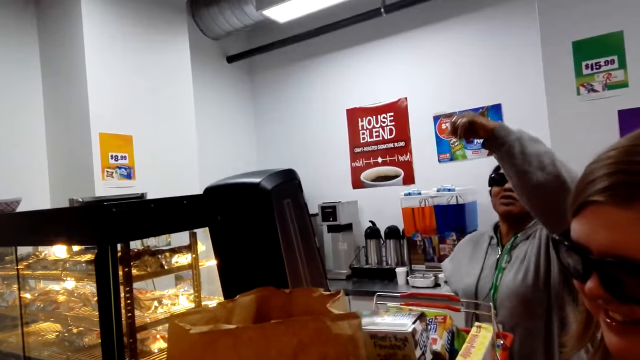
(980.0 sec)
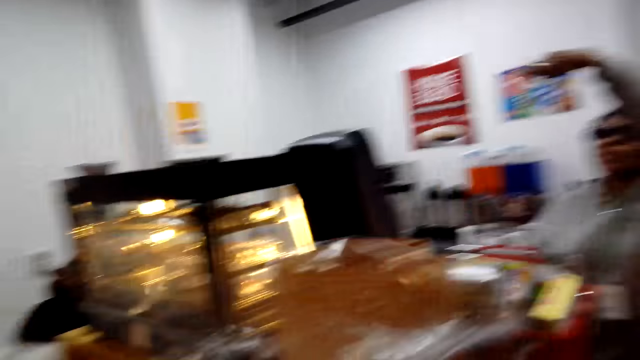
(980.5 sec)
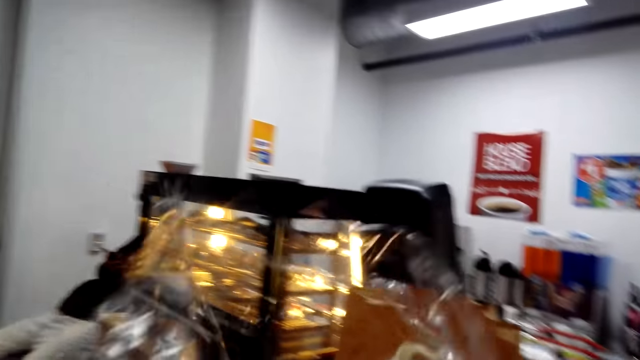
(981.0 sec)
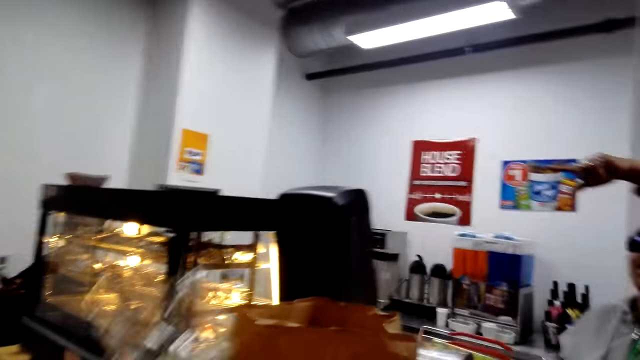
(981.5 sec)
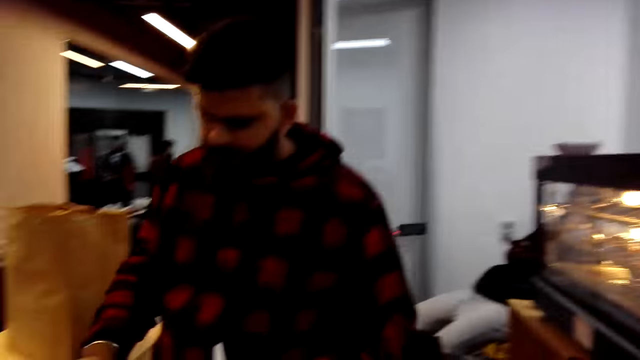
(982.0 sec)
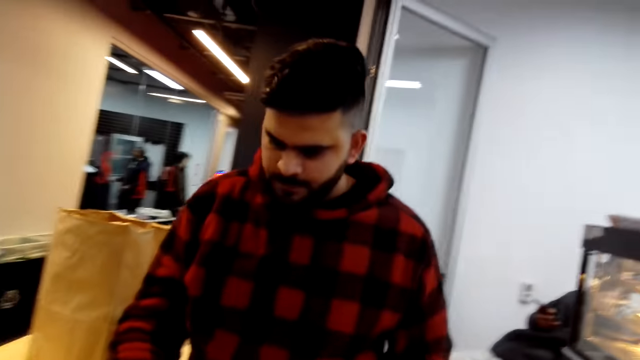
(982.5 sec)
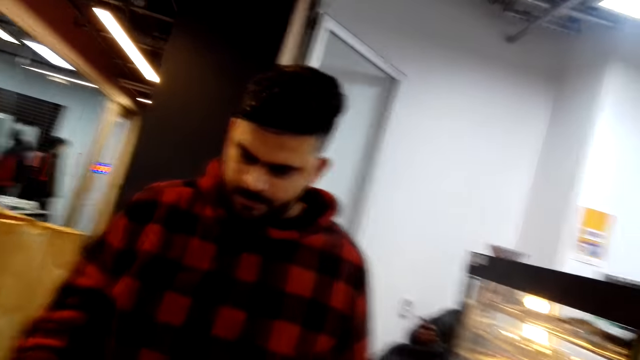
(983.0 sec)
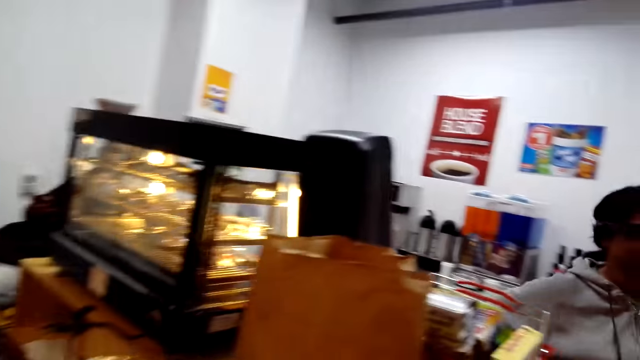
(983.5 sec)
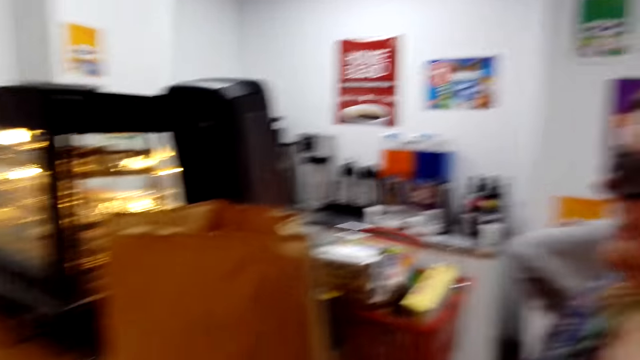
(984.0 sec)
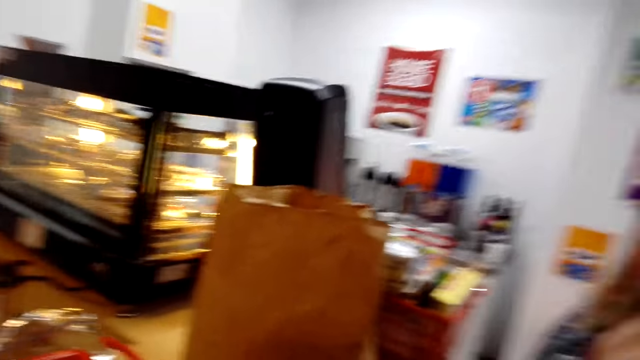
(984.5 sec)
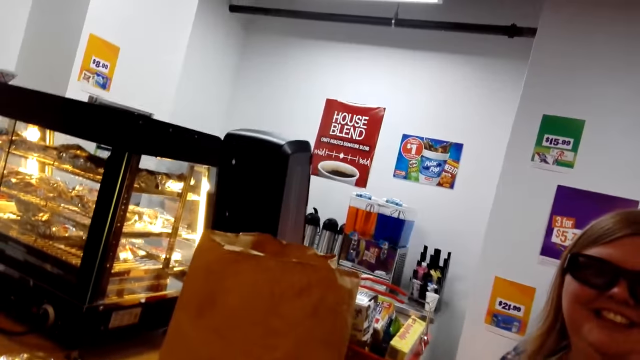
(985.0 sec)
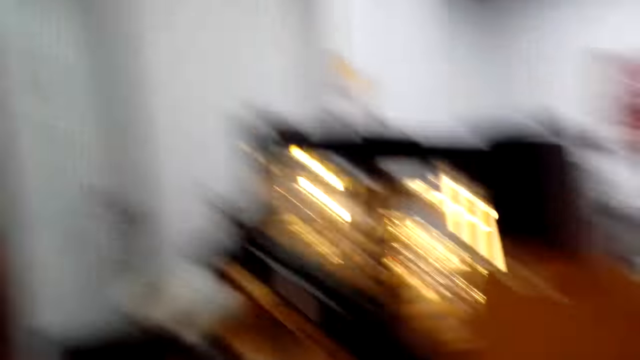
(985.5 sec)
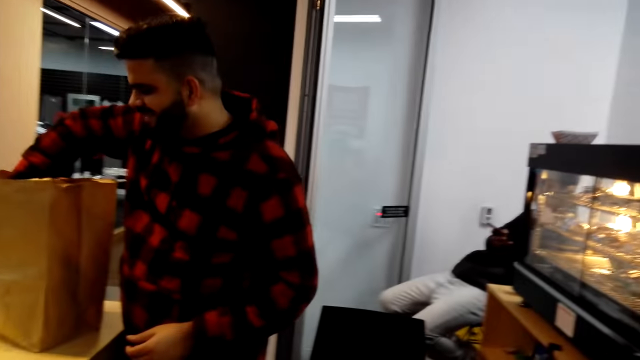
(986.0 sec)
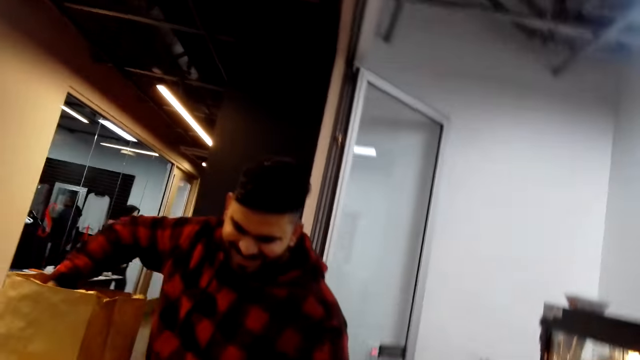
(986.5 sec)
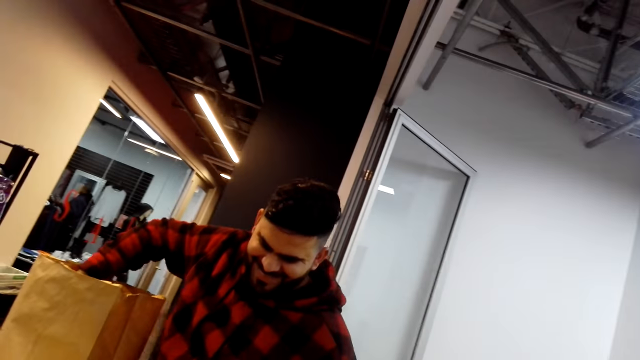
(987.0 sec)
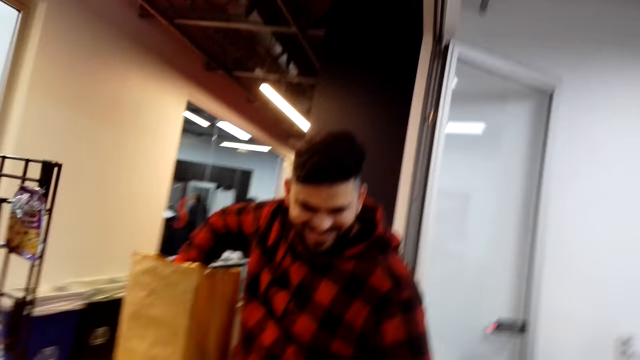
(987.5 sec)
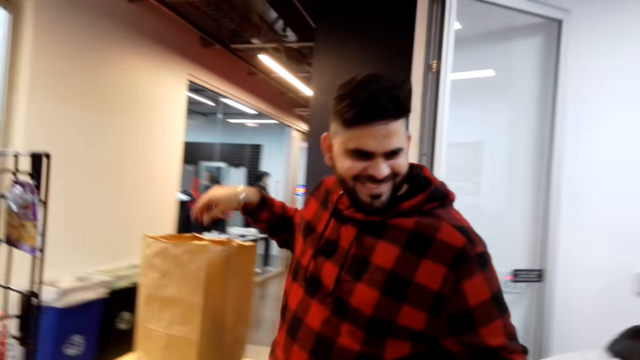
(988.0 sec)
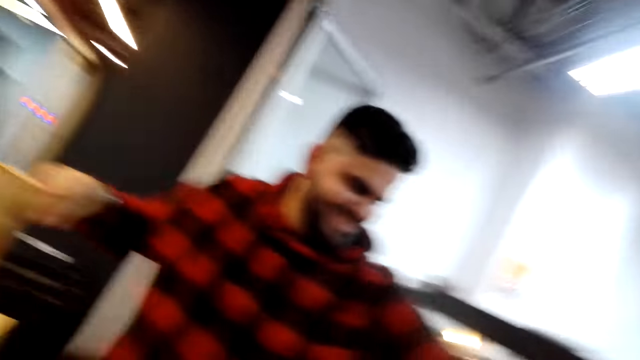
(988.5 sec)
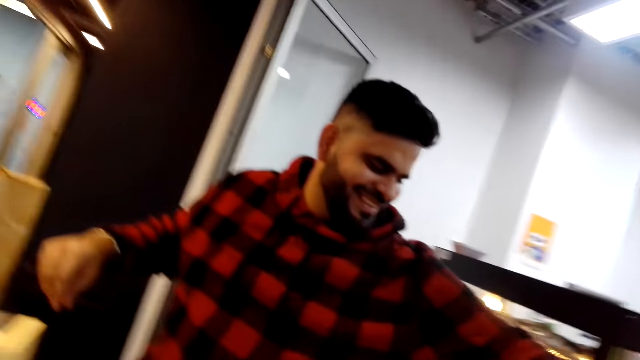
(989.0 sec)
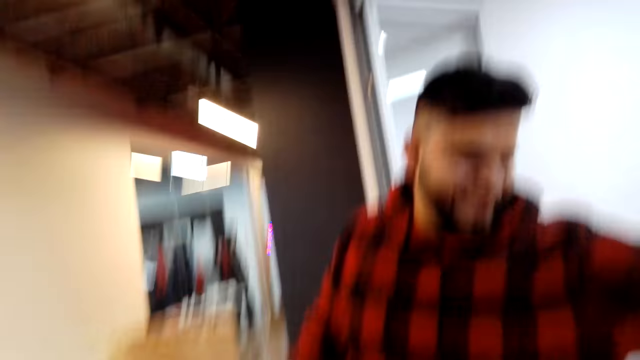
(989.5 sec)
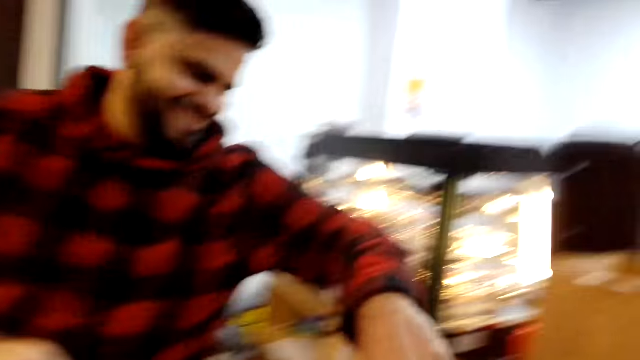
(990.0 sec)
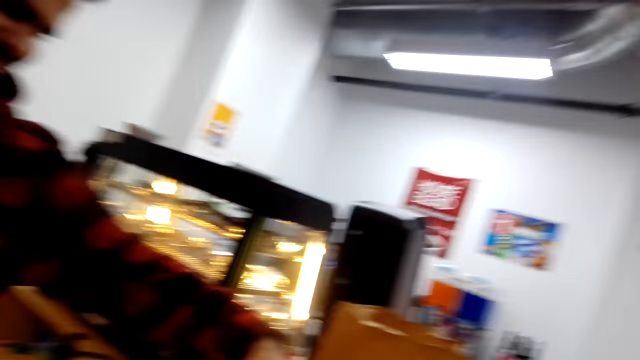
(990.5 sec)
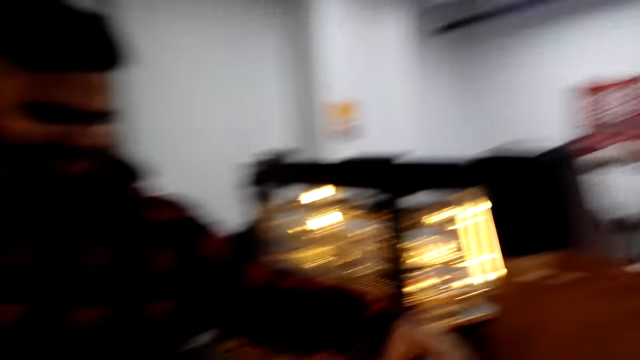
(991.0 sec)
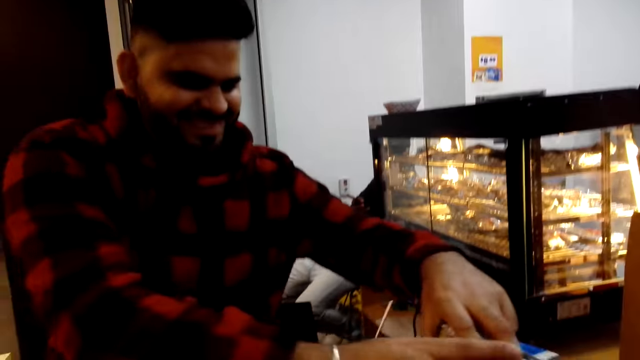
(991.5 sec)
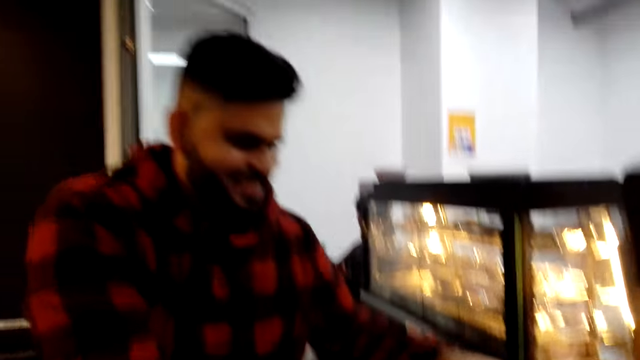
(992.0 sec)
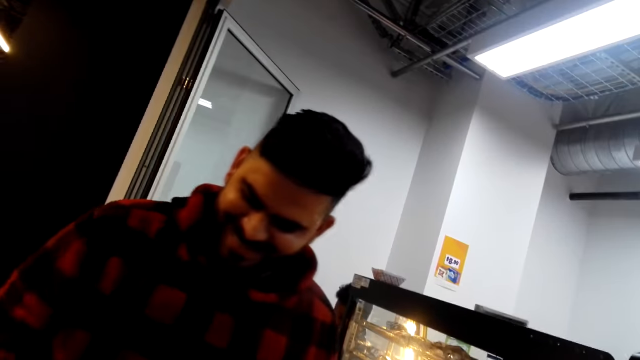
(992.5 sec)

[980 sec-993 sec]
The camera wearer moves the hand and looks around. A lady steps forward. The camera wearer looks around. A man moves the hand. The camera wearer looks around.

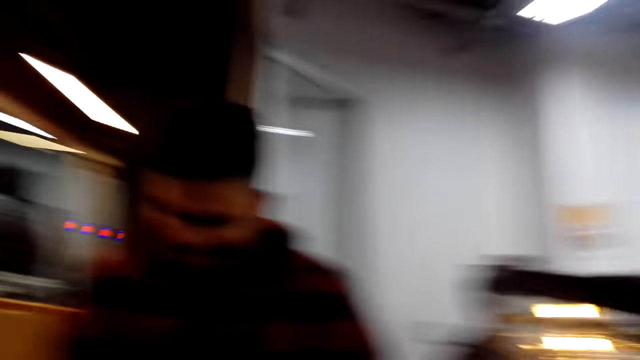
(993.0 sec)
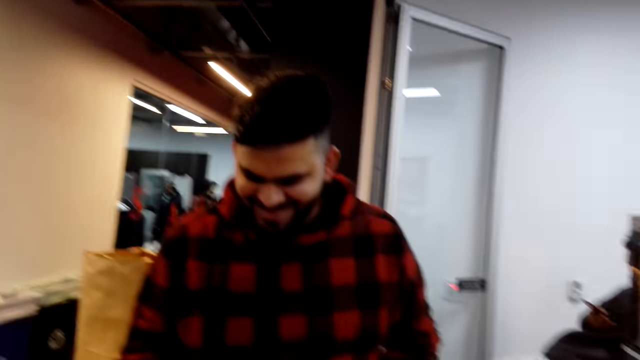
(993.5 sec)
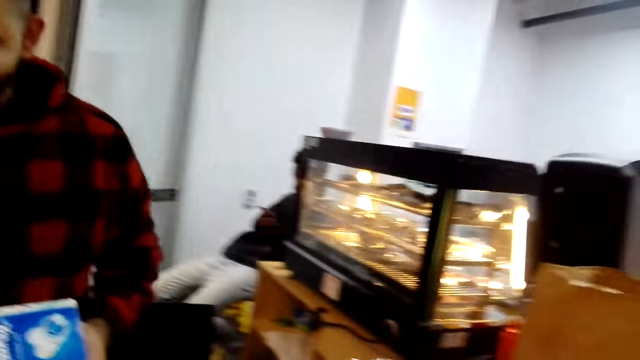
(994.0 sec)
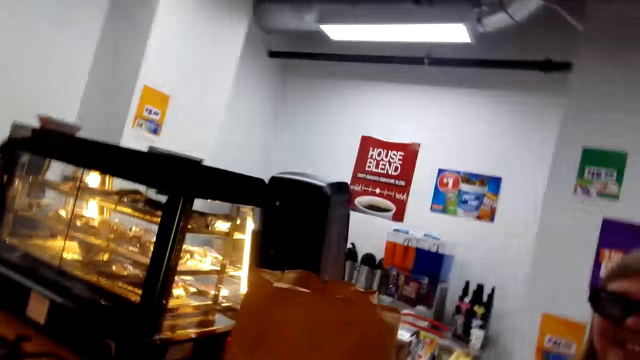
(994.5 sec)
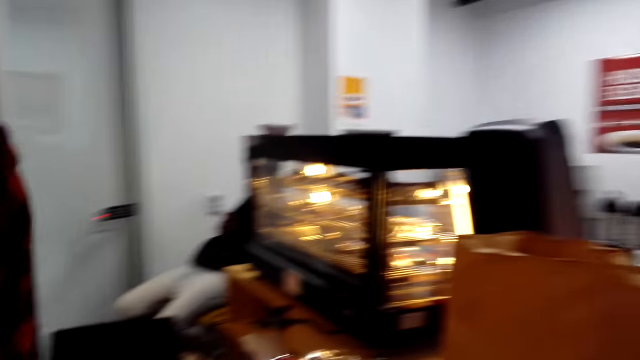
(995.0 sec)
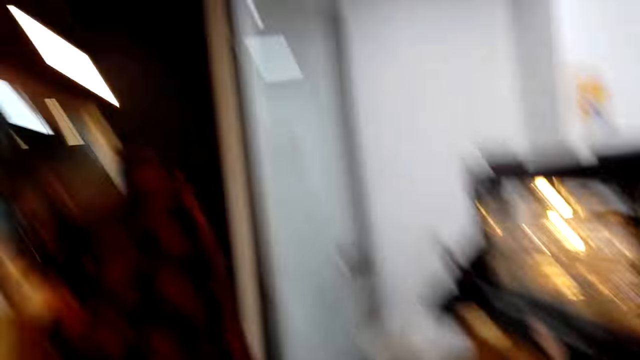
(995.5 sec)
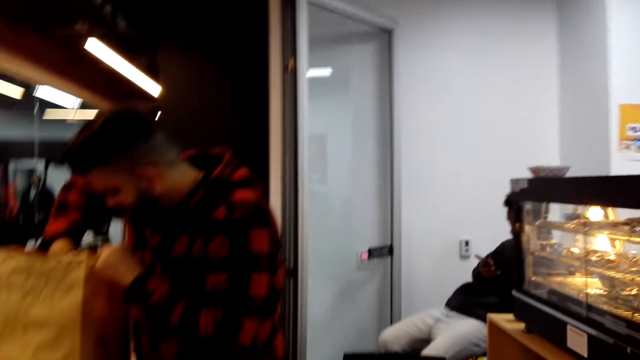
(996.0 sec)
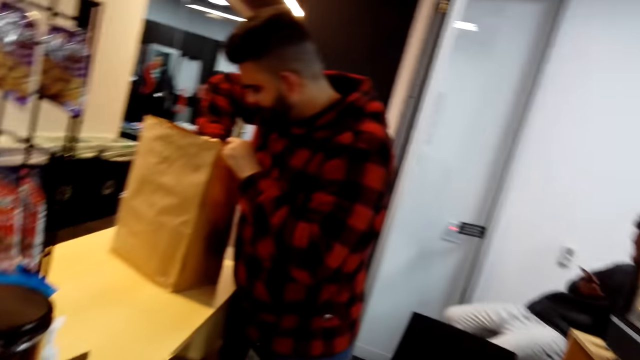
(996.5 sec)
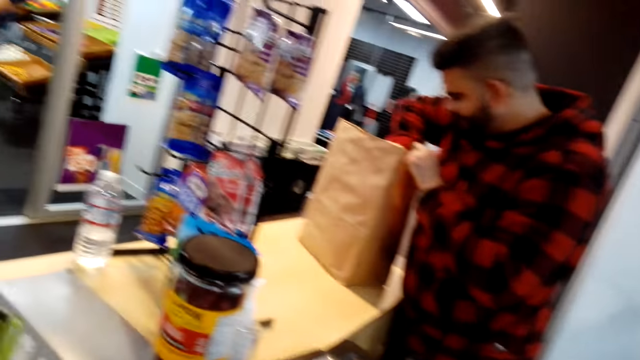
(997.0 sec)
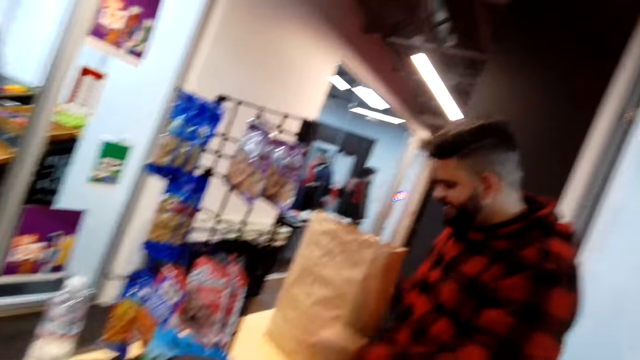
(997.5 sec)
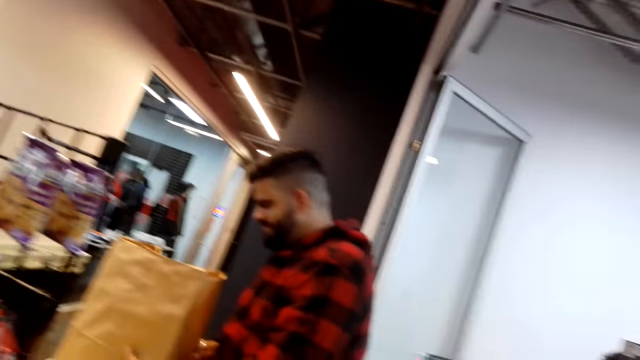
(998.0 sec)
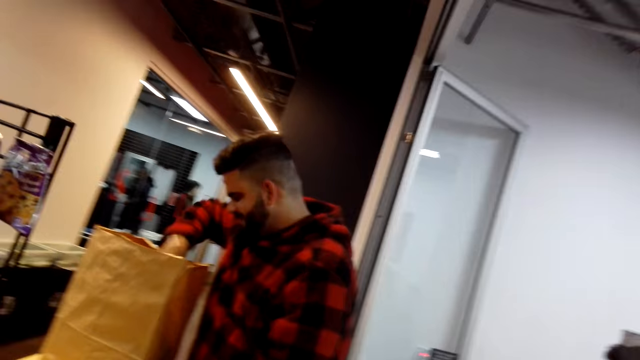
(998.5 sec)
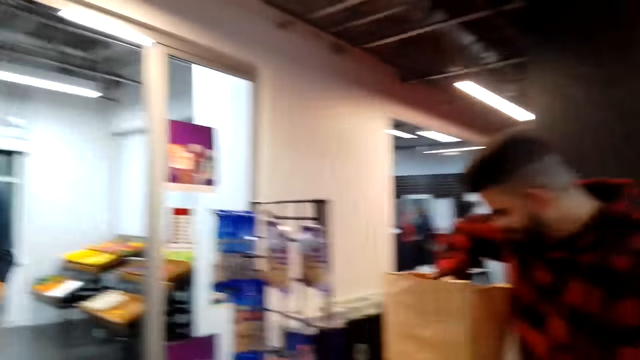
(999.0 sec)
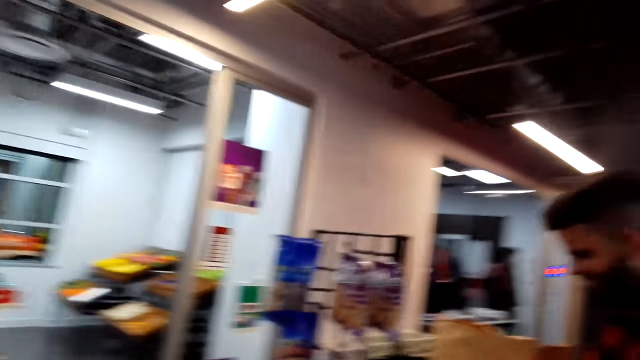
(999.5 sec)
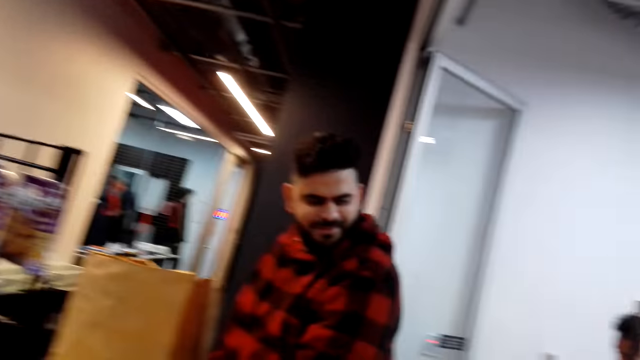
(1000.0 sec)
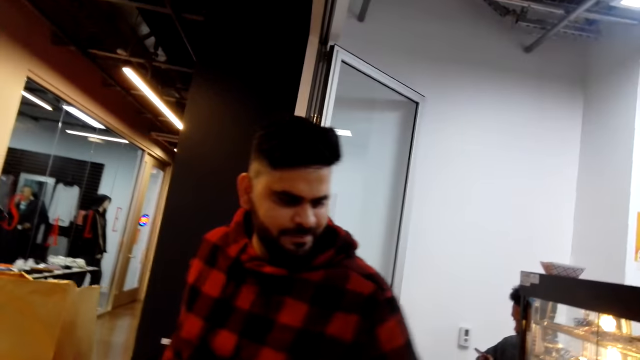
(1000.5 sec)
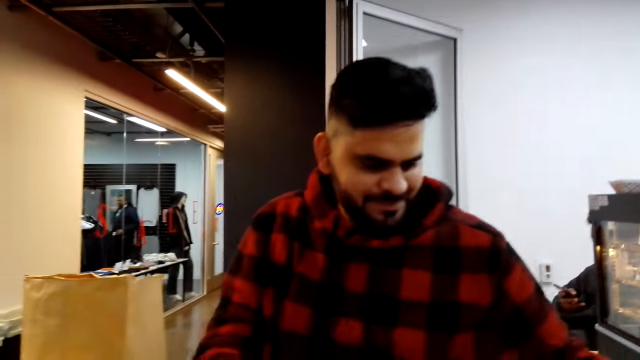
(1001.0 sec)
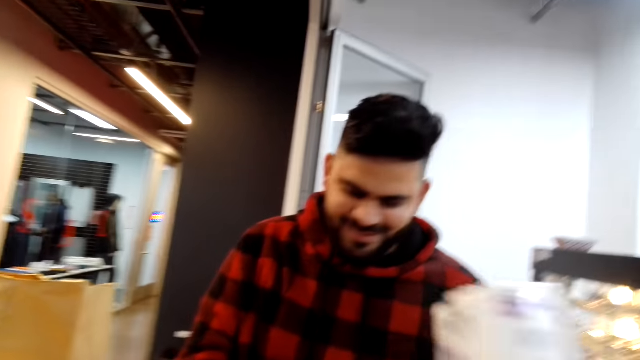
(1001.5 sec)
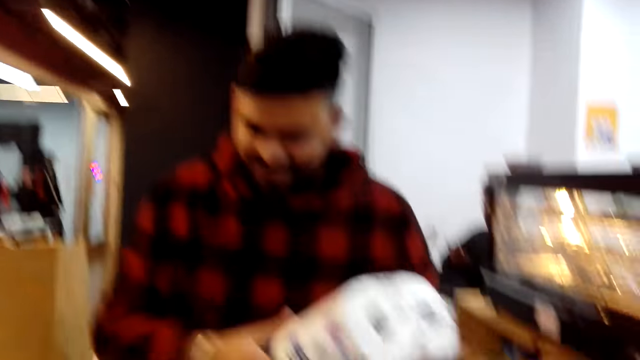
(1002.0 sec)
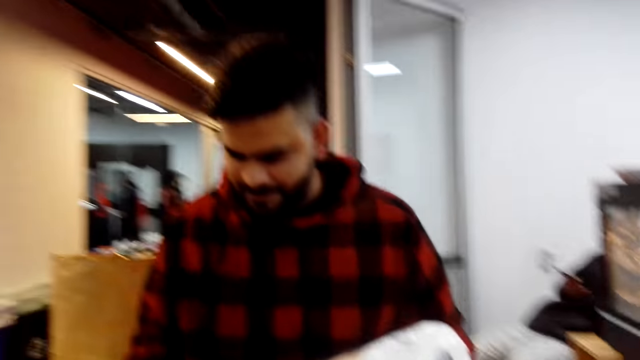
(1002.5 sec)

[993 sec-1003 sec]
A man puts the hand in the envelope. The man moves the hands. The man moves the hand. The man picks up the tissues.
